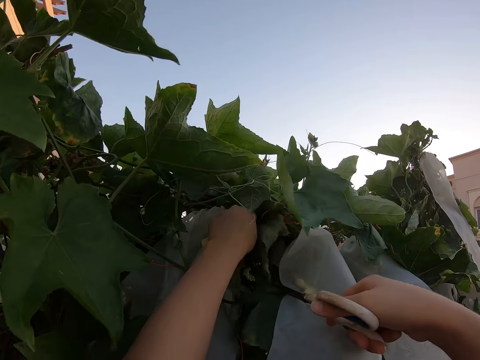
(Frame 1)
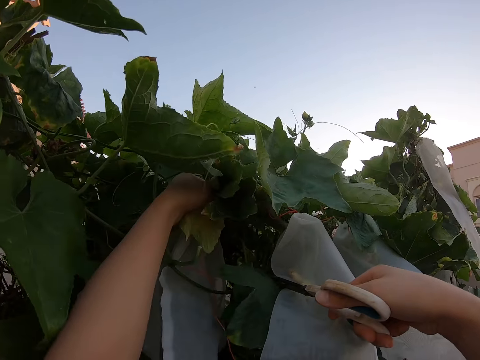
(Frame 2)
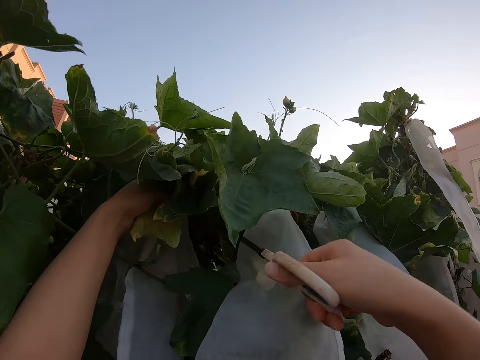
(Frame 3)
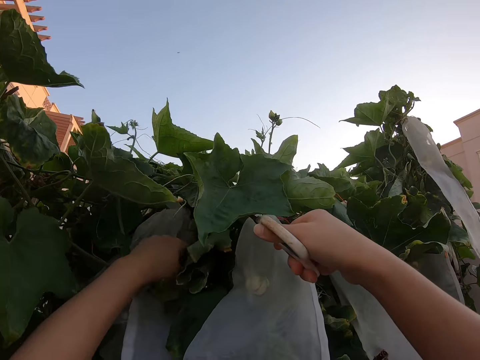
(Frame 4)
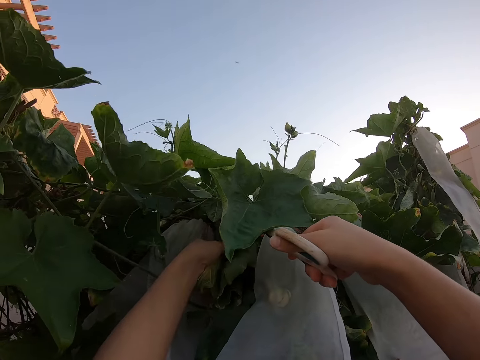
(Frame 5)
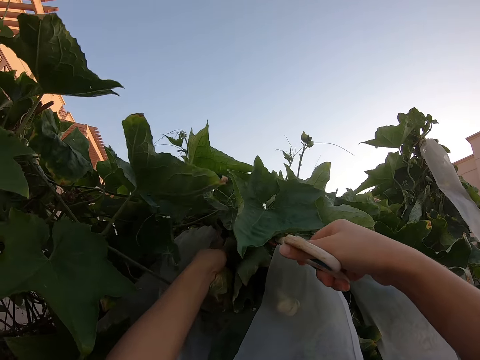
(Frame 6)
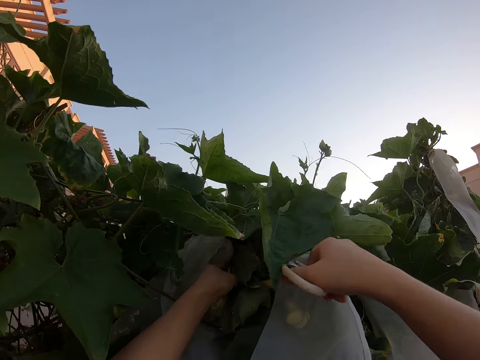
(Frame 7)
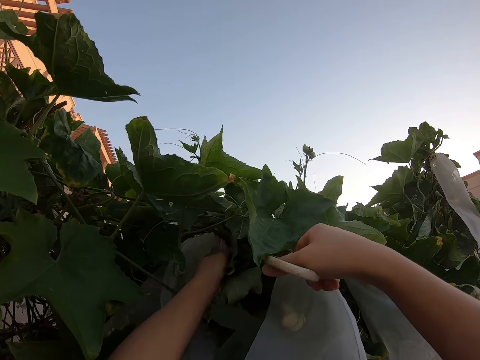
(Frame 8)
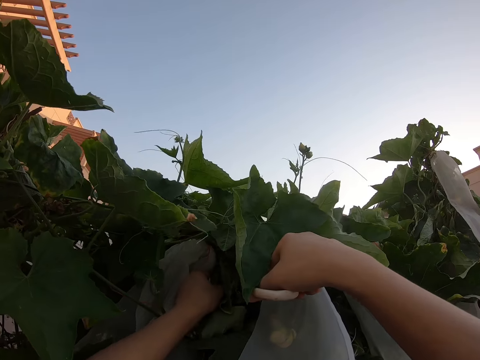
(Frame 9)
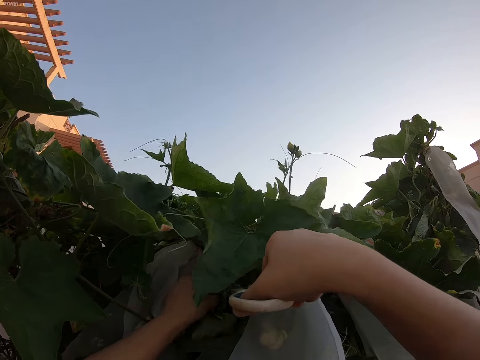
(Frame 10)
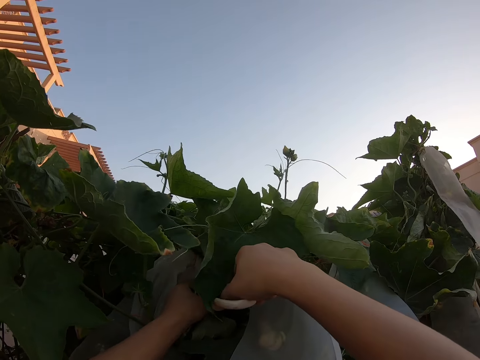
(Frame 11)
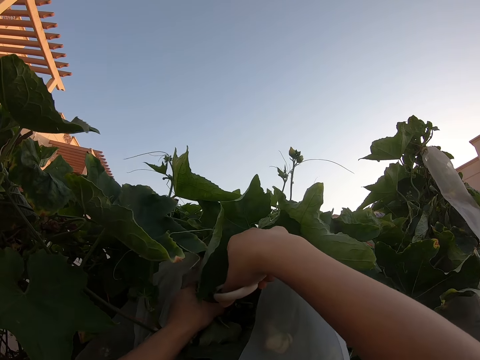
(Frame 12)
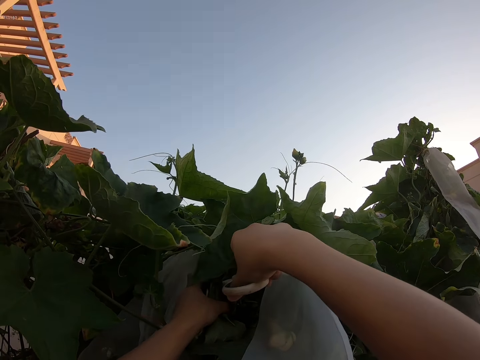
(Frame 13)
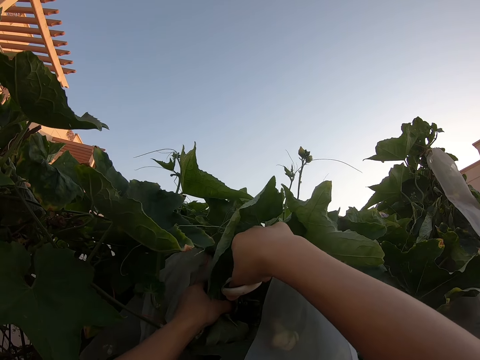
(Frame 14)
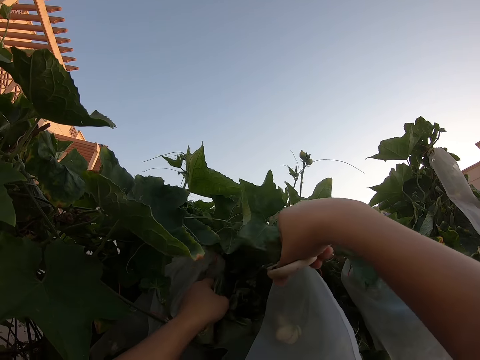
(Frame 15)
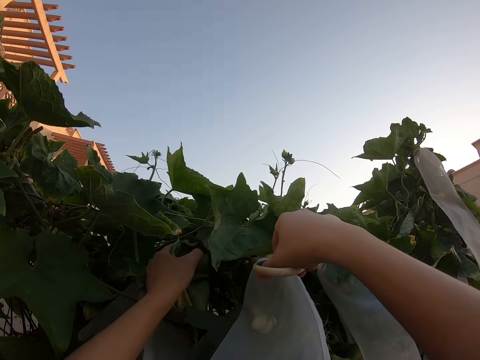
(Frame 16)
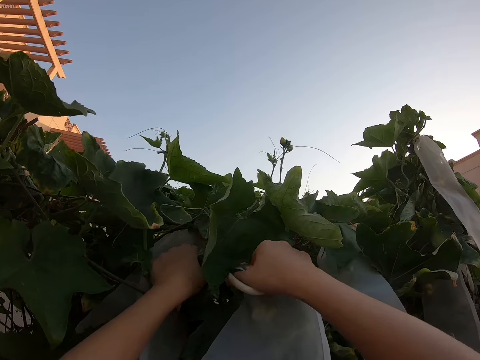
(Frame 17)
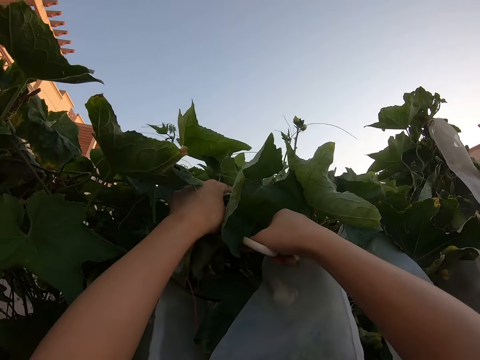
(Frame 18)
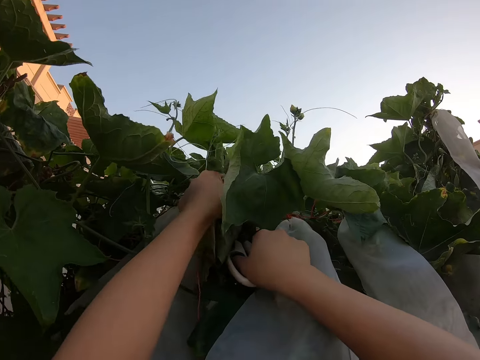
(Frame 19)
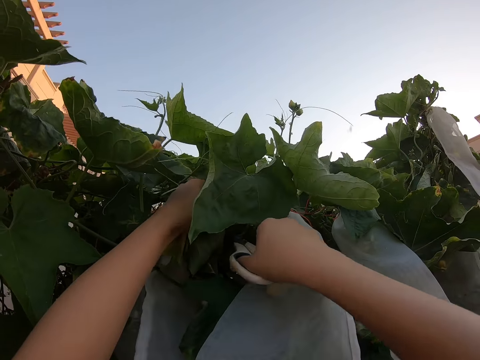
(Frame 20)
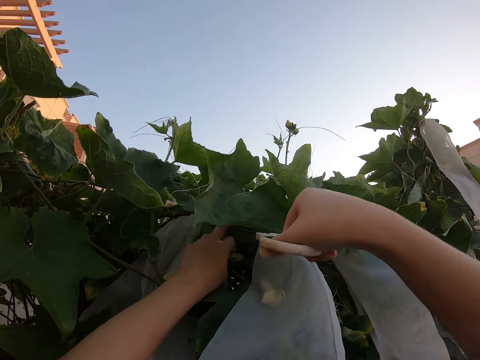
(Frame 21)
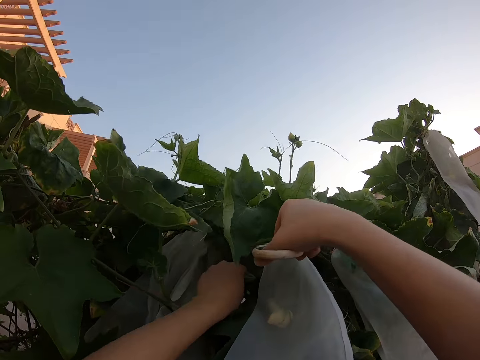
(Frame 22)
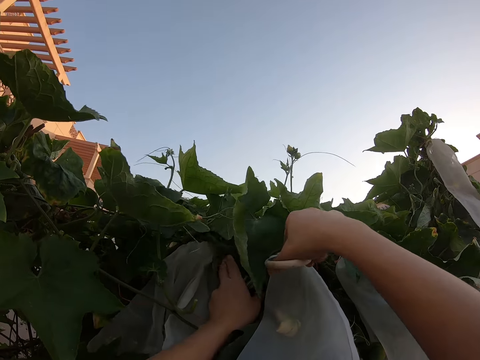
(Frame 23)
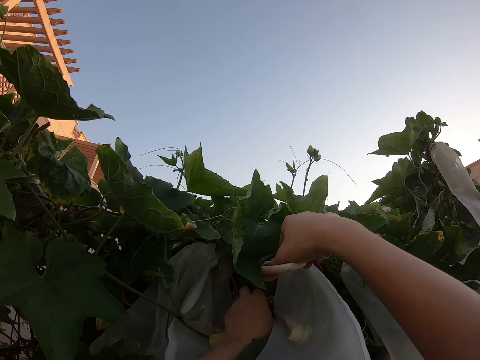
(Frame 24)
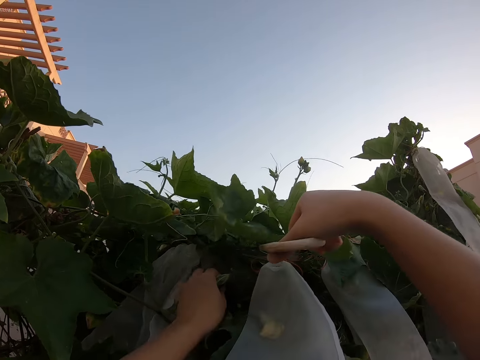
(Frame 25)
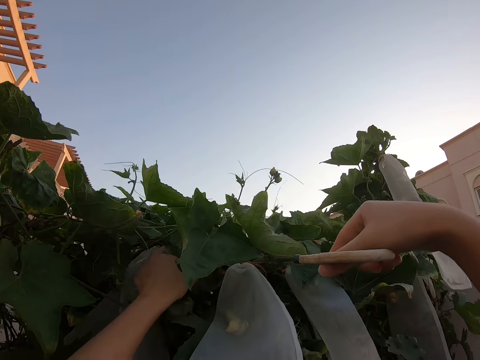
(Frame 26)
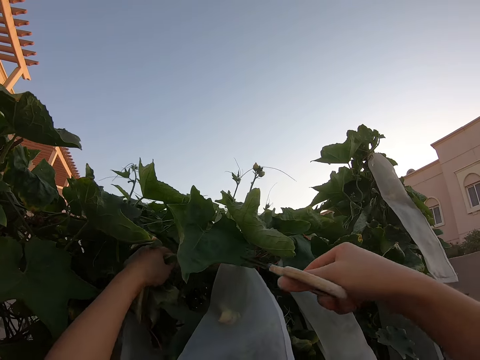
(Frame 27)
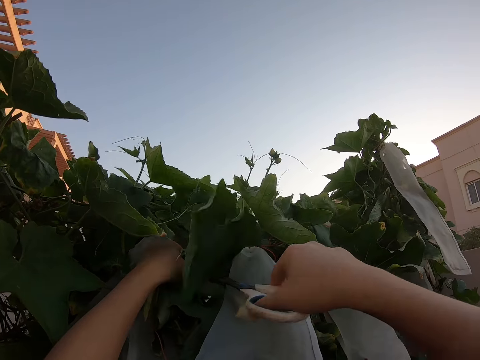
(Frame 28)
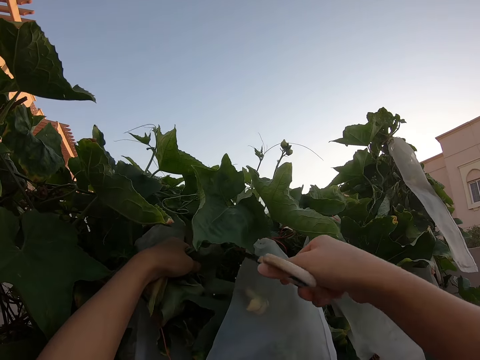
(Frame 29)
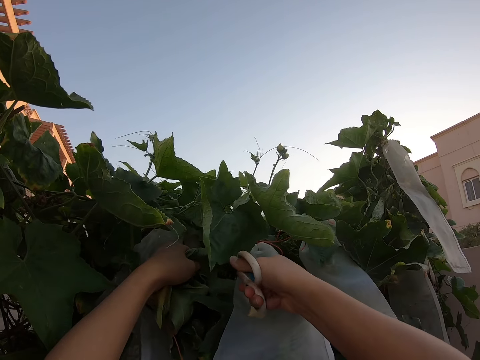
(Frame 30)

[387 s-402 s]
The camera wearer holds a weathered passion leaf. They cut the weathered leaf with a pair of scissors.

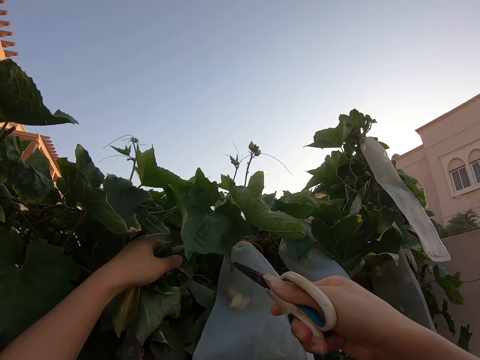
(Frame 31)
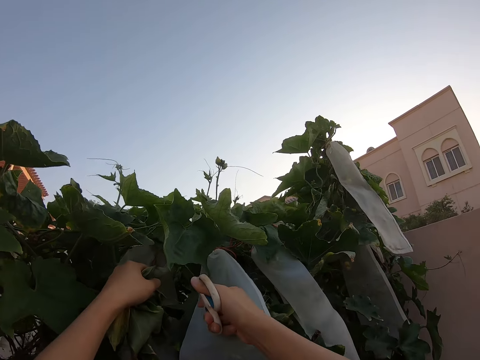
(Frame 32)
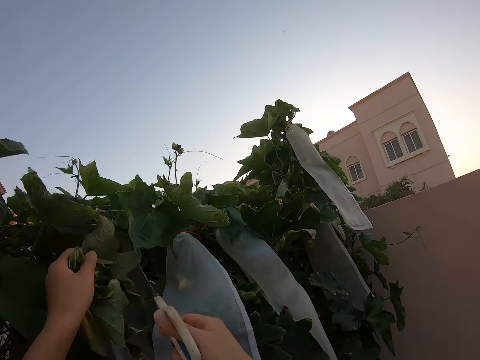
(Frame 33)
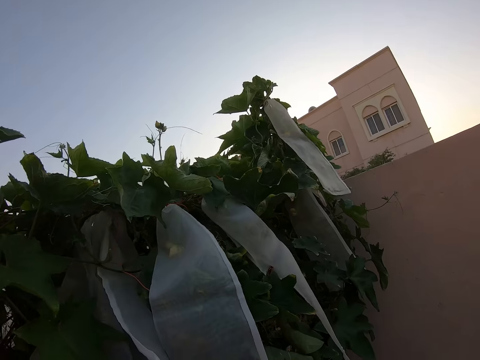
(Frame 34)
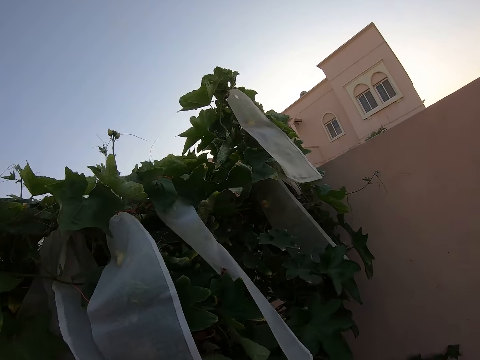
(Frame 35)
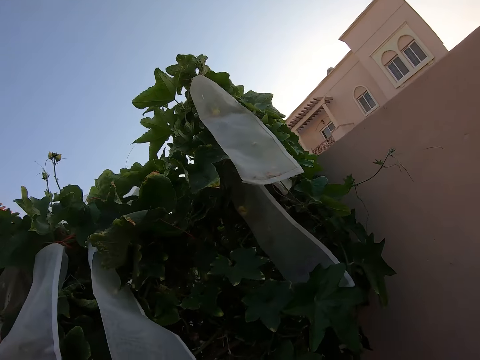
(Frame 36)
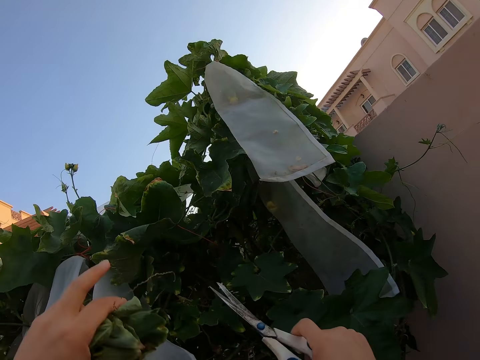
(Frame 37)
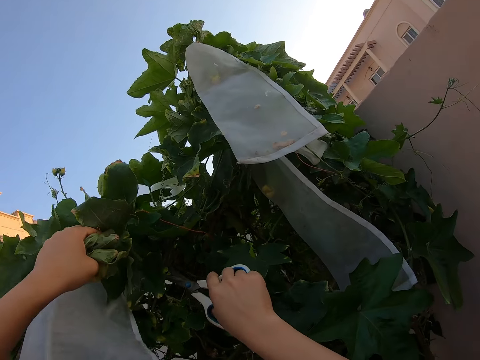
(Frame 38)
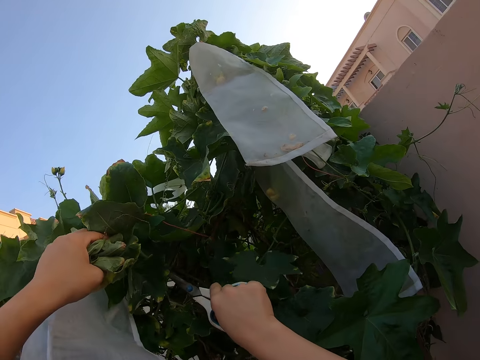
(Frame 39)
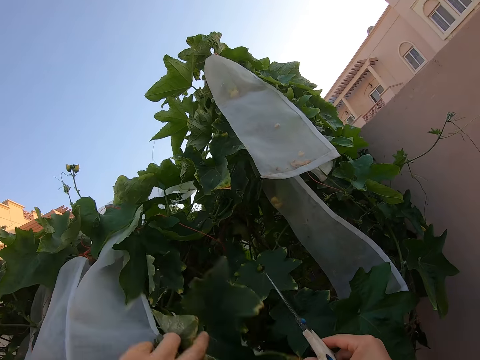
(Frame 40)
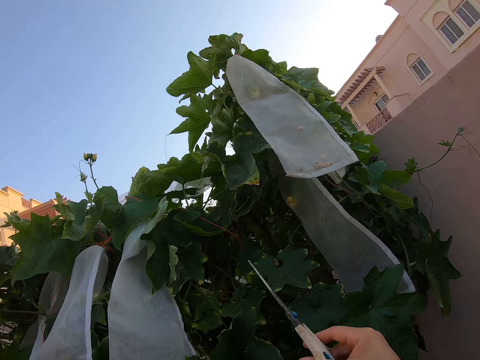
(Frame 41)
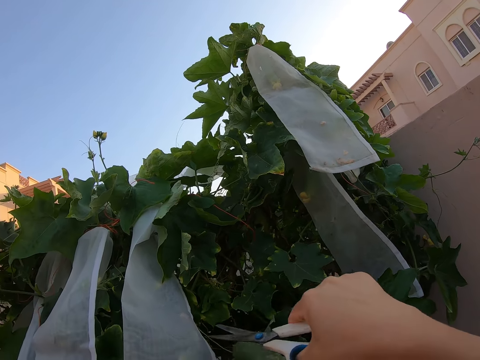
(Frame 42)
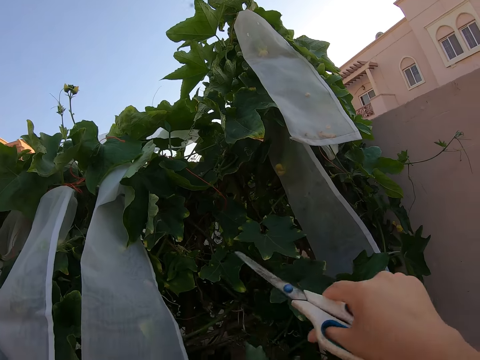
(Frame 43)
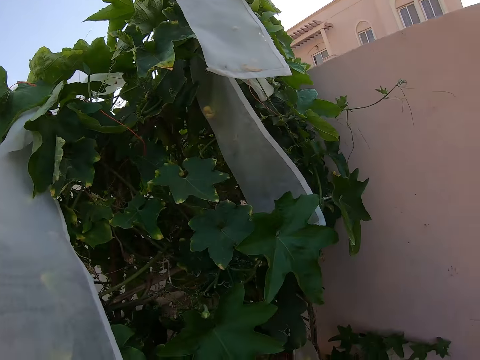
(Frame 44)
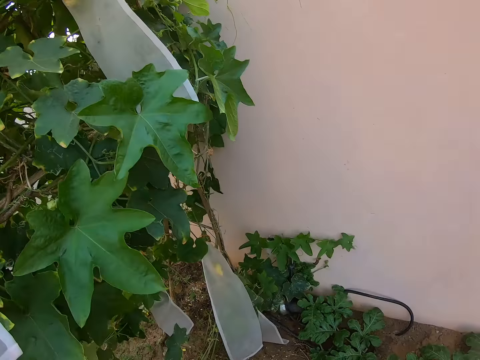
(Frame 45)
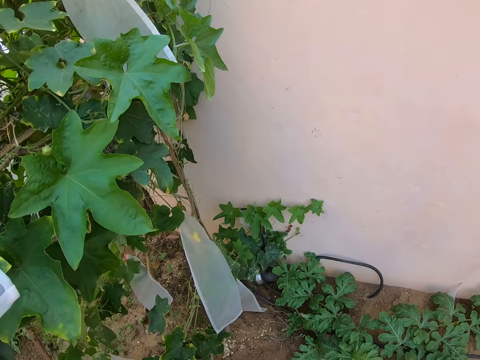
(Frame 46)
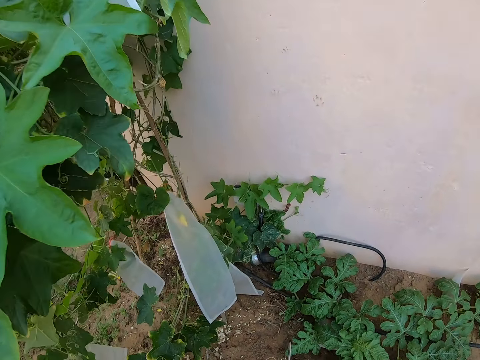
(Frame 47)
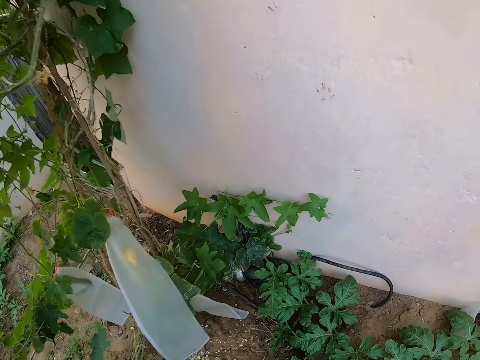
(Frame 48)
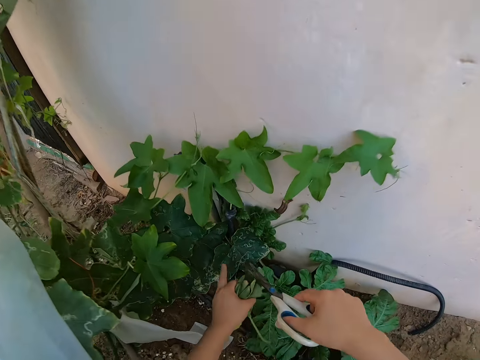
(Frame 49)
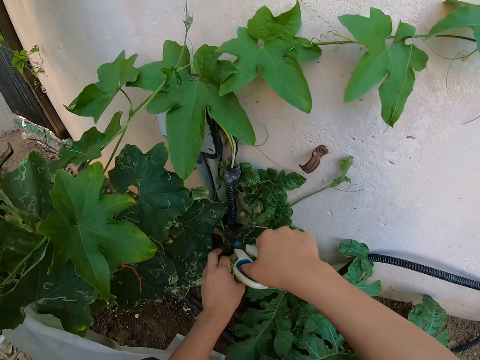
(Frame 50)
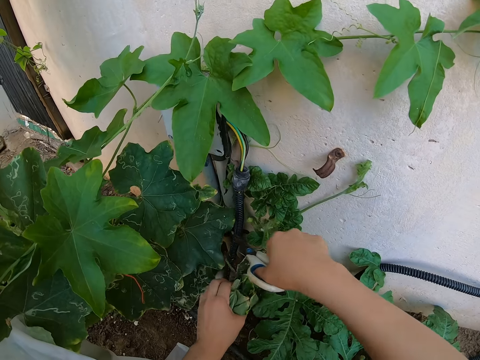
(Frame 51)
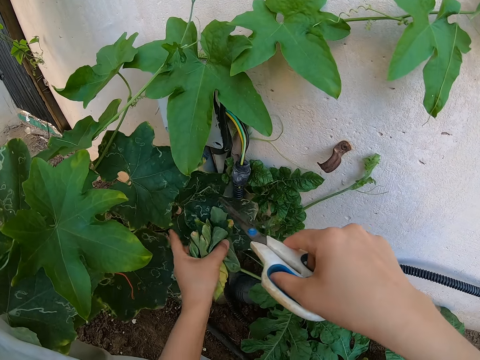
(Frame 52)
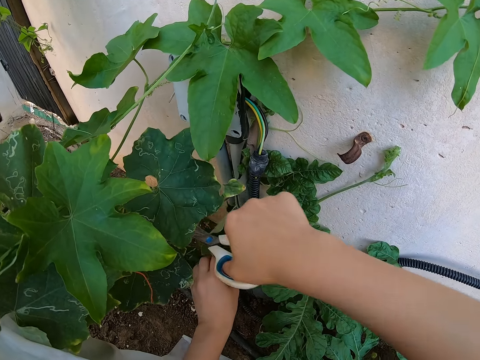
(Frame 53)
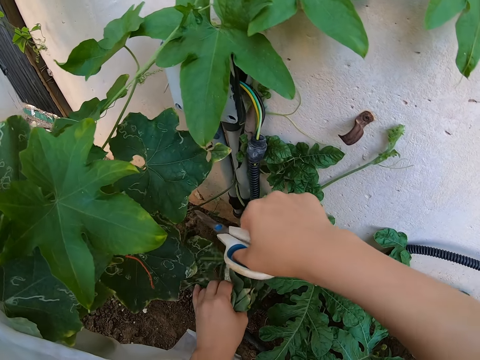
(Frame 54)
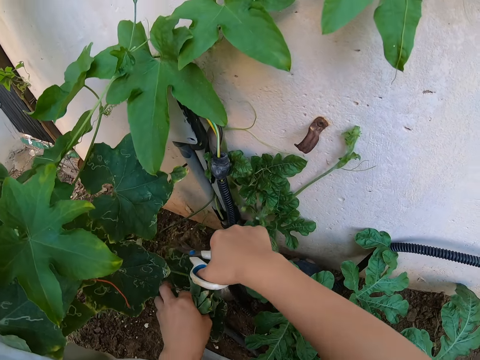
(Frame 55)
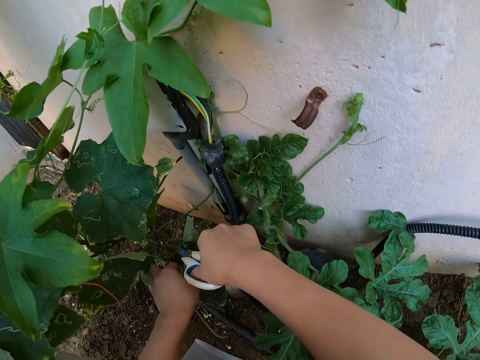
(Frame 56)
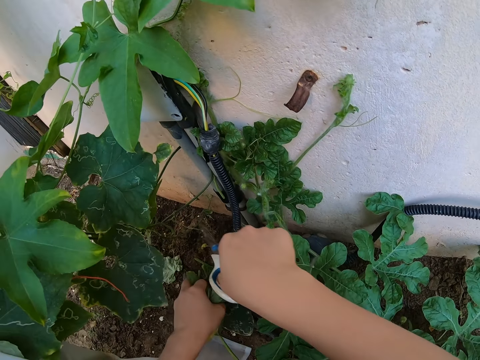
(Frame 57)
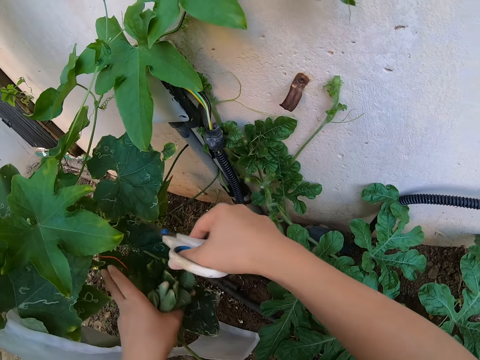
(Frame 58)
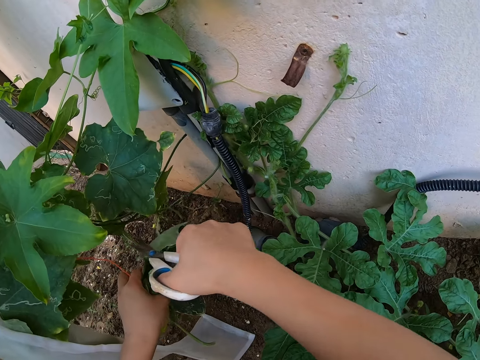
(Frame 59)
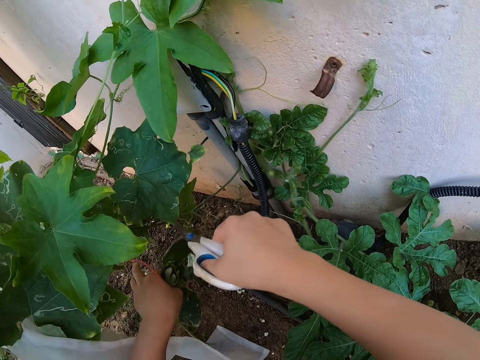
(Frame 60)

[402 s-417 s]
The camera wearer looks around the passion plant. They hold a weathered passion leaf and cut the weathered leaf with a pair of scissors. They hold the weathered passion leaf and cut the weathered leaf with the pair of scissors. They hold the weathered passion leaf and cut the weathered leaf with the pair of scissors. They hold the weathered passion leaf and cut the weathered leaf with the pair of scissors. They hold the weathered passion leaf and cut the weathered leaf with the pair of scissors.
